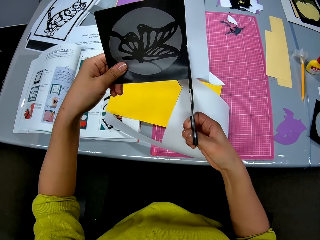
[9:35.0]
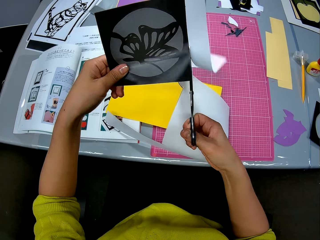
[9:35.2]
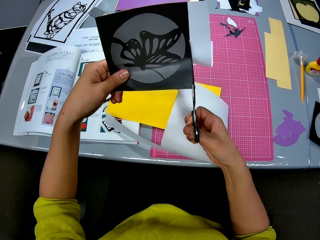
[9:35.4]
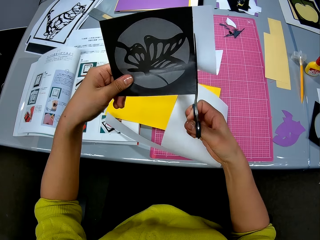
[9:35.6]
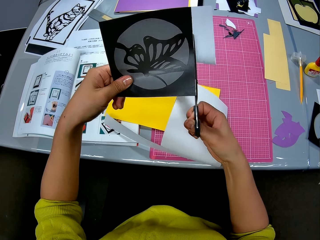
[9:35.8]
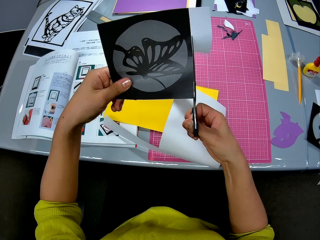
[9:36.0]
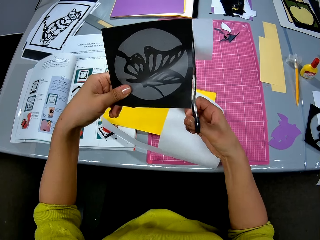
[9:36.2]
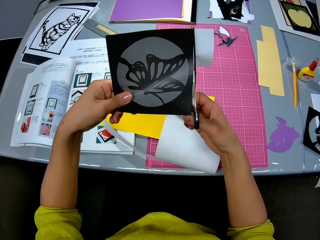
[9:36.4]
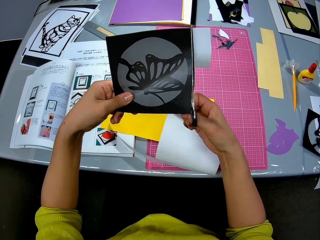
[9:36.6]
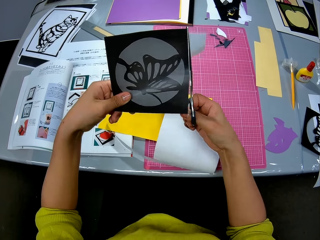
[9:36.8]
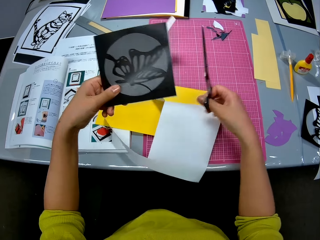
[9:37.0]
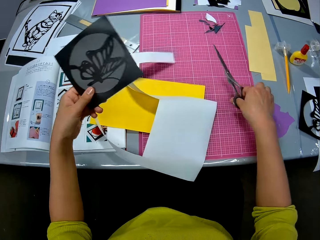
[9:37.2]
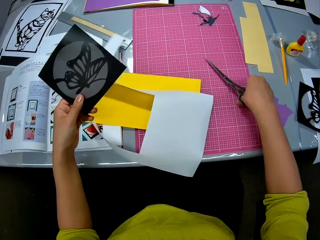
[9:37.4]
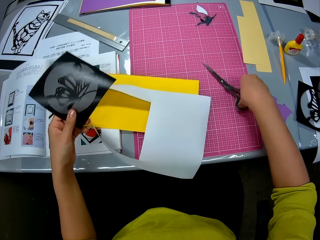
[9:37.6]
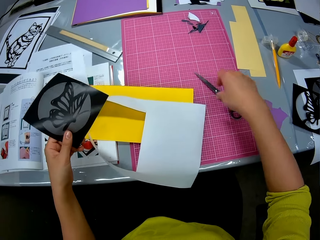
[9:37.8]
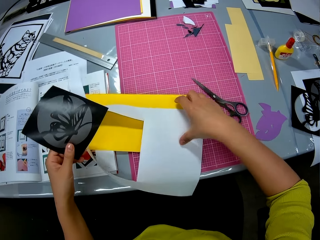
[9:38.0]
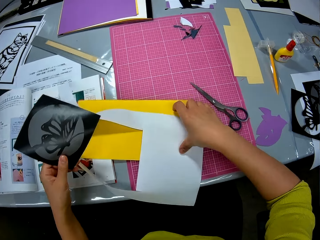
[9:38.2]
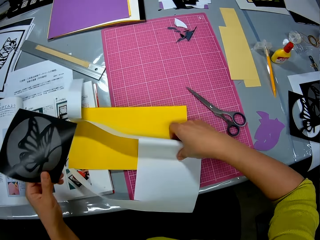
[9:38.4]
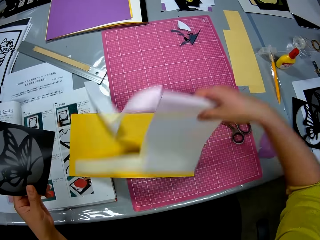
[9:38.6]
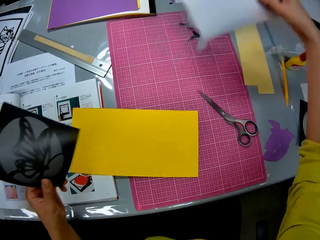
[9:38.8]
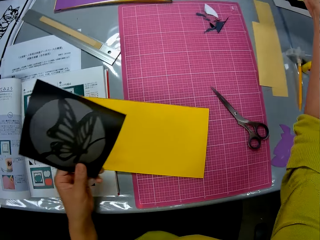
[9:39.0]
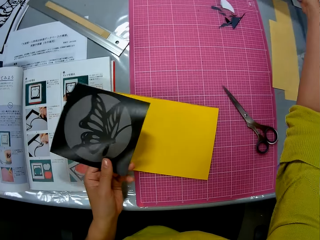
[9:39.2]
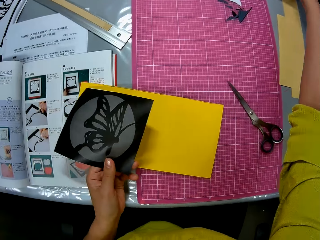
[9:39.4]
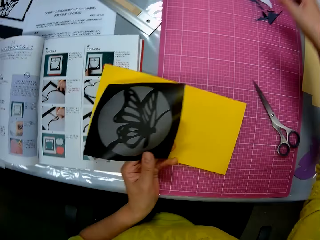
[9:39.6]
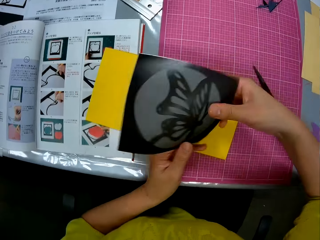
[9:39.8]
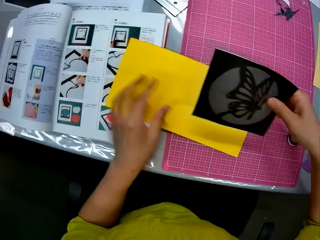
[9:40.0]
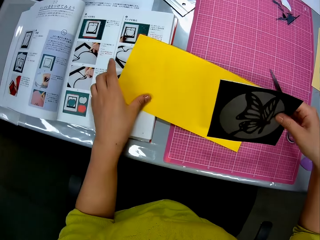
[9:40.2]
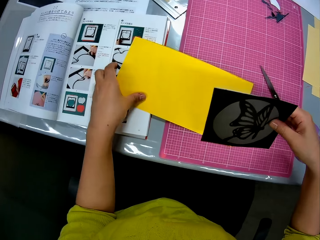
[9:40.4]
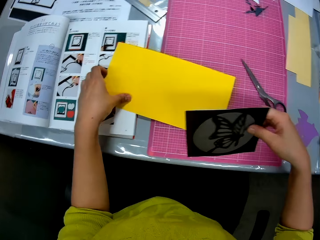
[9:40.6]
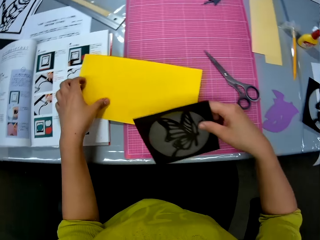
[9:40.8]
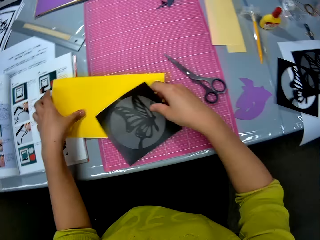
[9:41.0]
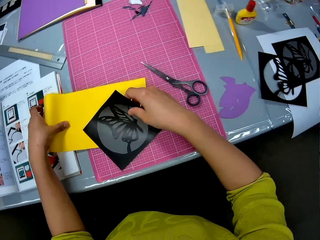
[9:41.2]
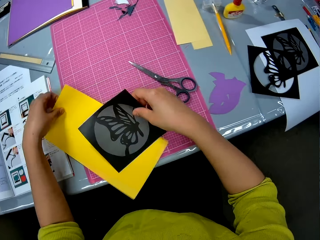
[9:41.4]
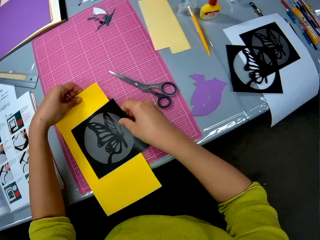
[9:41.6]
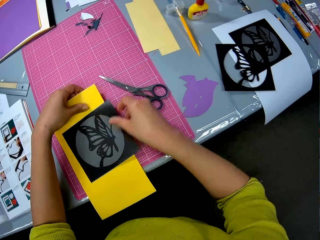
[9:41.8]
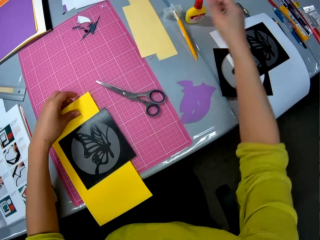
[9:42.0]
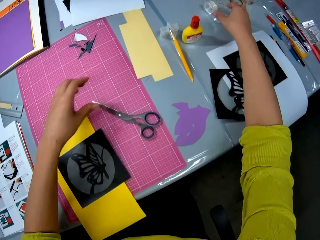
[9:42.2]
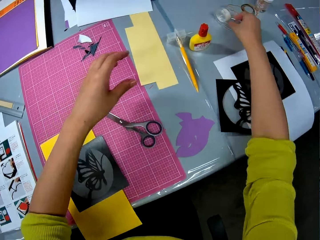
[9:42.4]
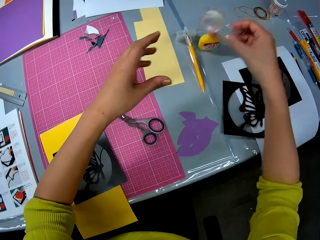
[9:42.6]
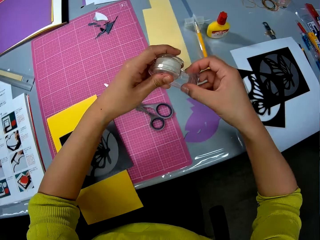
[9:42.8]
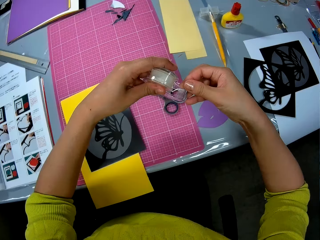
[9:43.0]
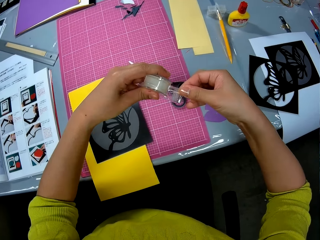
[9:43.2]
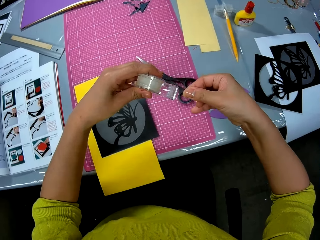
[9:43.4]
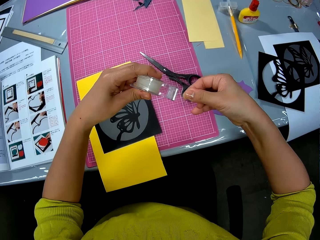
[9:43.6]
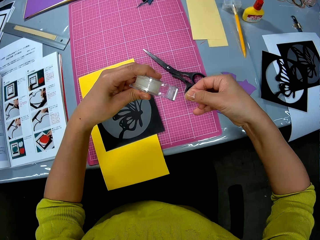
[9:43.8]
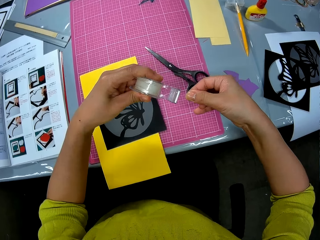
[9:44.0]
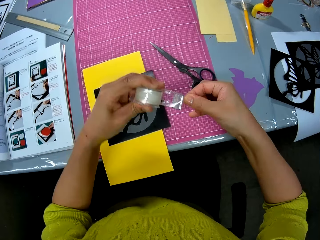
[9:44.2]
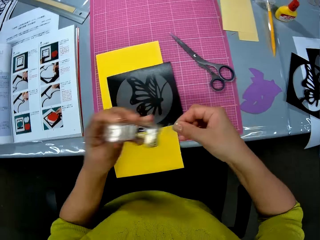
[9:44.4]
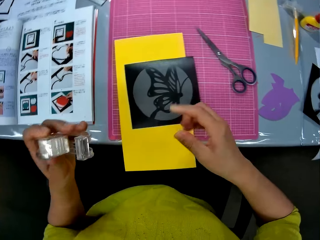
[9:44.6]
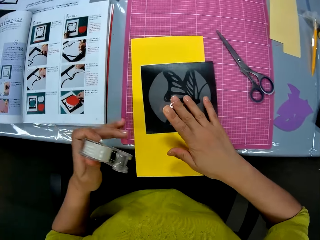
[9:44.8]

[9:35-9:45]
The camera wearer puts the scissors in her right hand on the cutting mat on the table. She picks up the papercut or cutting paper template from the butterfly print on the cutting mat on the table with her right hand. She puts the papercut on the table. She passes the butterfly paper piece from her left hand to her right hand. She moves the cutting paper template. She adjusts a cardboard on the cutting mat on the table with her left hand. She puts the butterfly paper piece in her right hand on the cardboard on the cutting mat on the table. She picks up a sellotape dispenser or tape on the table with her right hand. She holds the sellotape dispenser in both hands. She uncoils the tape. She cuts sellotape from the sellotape dispenser with her right hand.

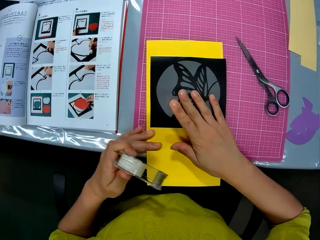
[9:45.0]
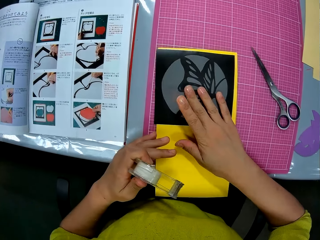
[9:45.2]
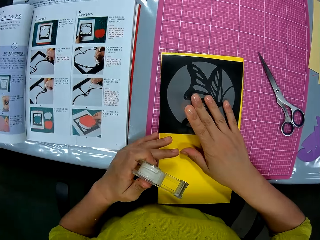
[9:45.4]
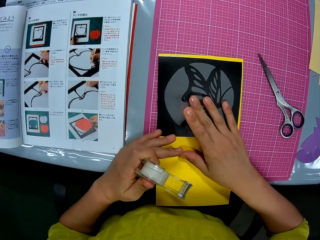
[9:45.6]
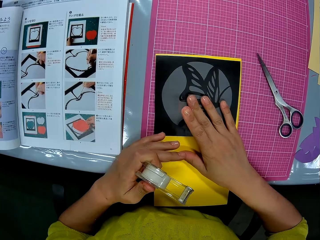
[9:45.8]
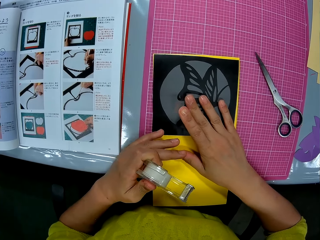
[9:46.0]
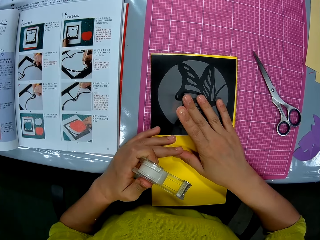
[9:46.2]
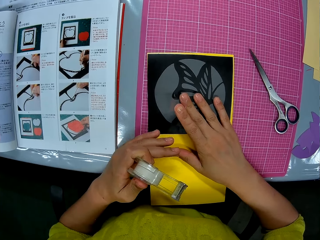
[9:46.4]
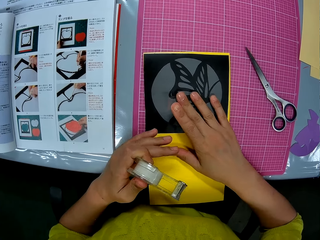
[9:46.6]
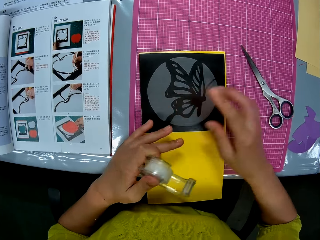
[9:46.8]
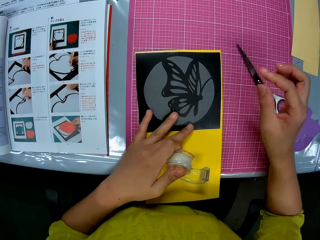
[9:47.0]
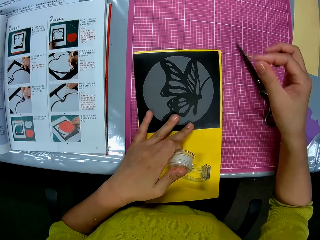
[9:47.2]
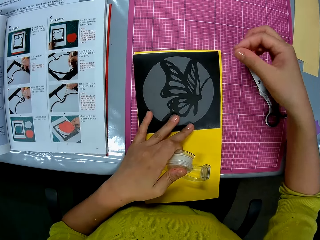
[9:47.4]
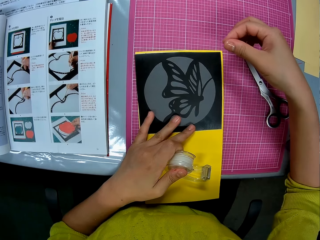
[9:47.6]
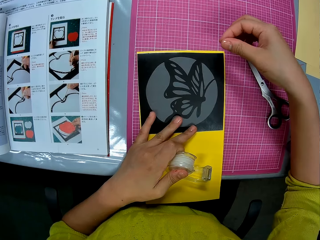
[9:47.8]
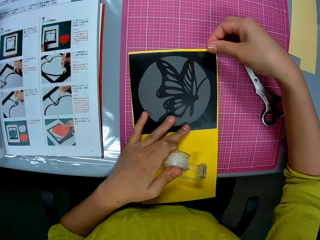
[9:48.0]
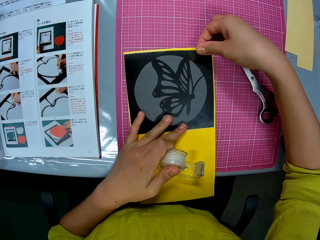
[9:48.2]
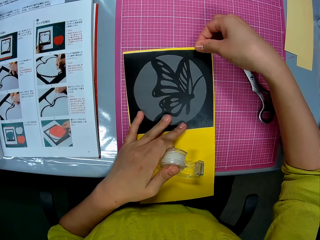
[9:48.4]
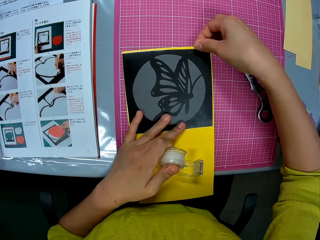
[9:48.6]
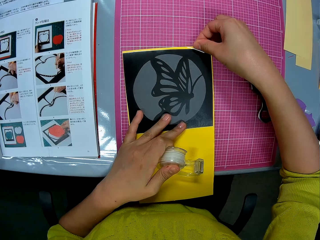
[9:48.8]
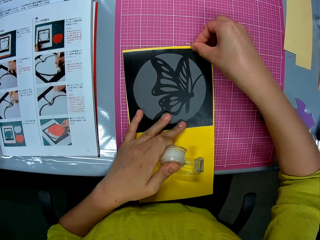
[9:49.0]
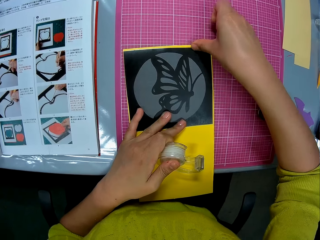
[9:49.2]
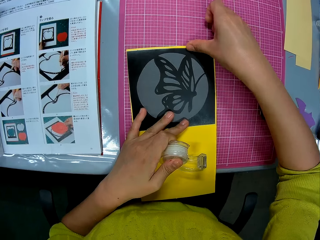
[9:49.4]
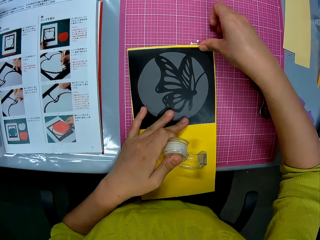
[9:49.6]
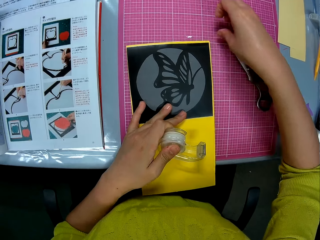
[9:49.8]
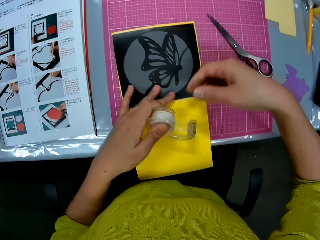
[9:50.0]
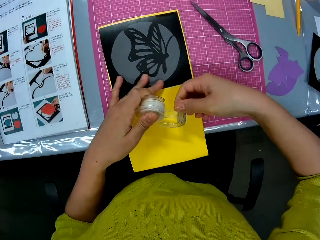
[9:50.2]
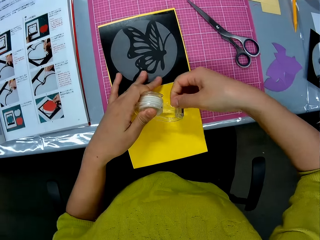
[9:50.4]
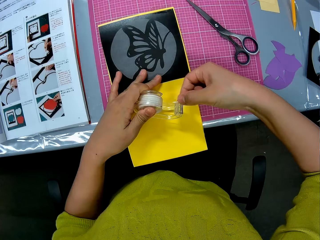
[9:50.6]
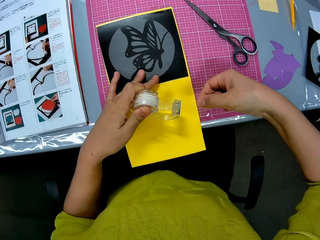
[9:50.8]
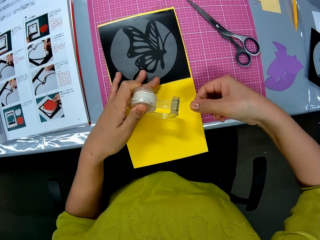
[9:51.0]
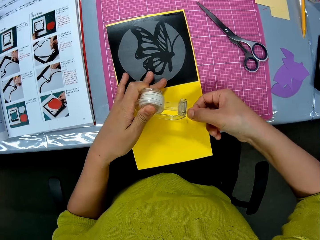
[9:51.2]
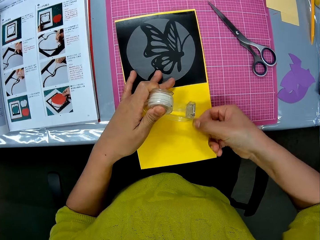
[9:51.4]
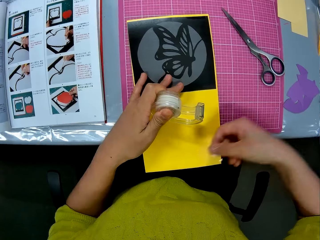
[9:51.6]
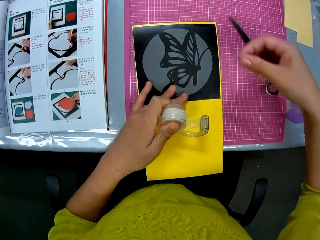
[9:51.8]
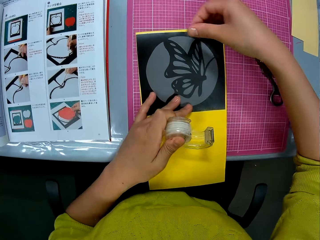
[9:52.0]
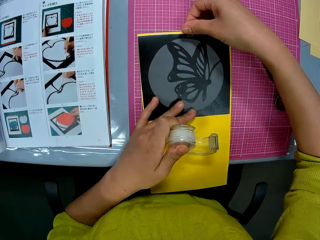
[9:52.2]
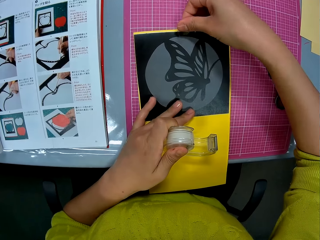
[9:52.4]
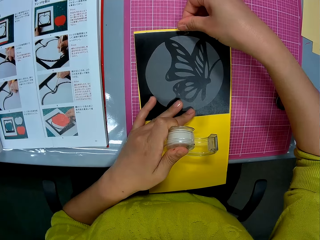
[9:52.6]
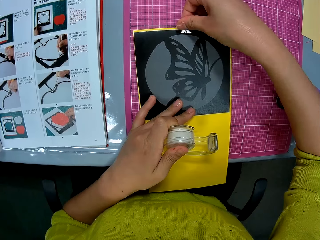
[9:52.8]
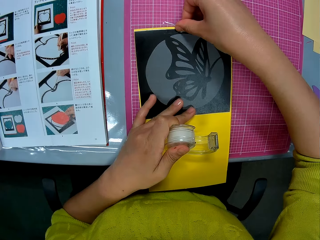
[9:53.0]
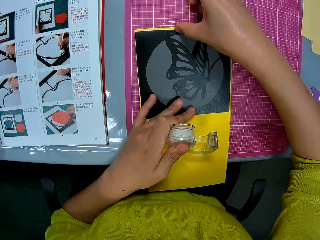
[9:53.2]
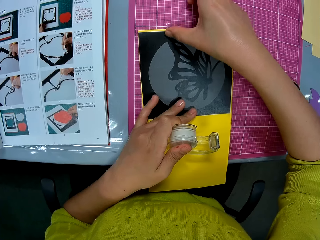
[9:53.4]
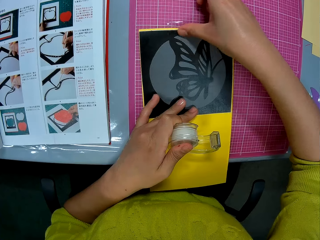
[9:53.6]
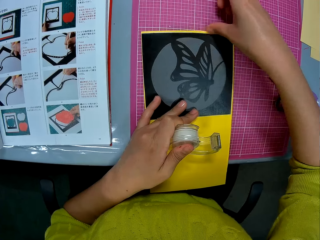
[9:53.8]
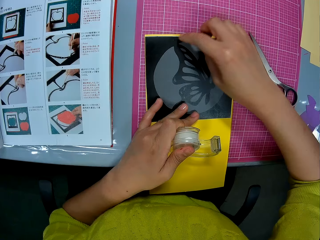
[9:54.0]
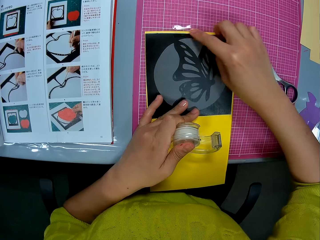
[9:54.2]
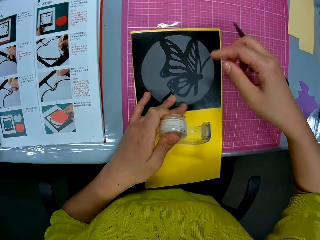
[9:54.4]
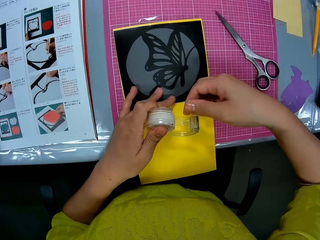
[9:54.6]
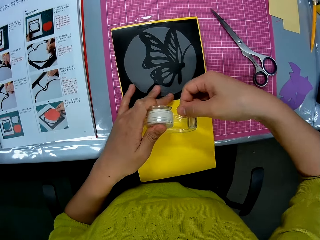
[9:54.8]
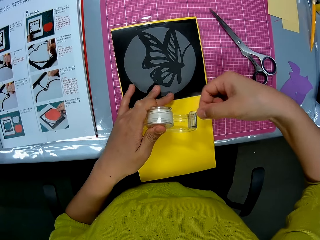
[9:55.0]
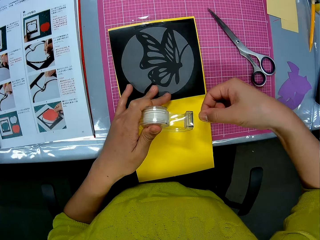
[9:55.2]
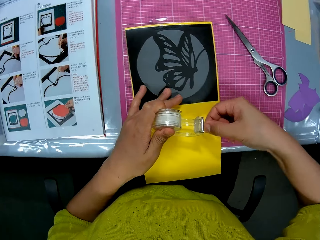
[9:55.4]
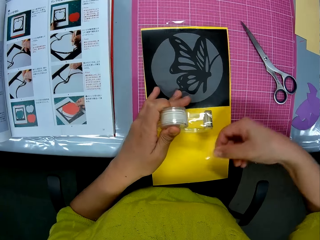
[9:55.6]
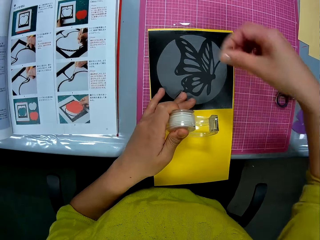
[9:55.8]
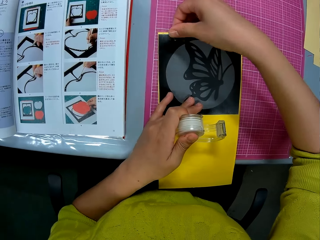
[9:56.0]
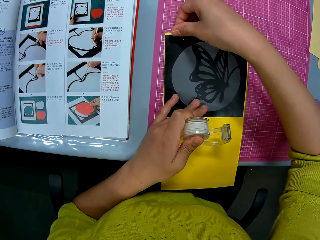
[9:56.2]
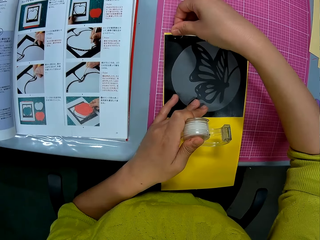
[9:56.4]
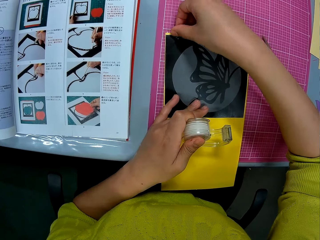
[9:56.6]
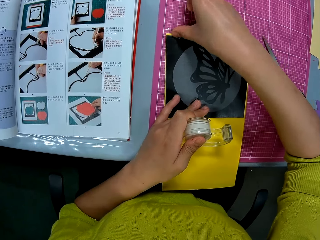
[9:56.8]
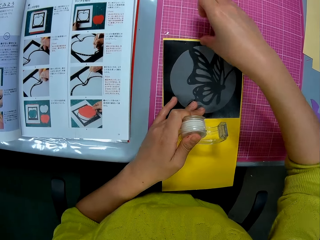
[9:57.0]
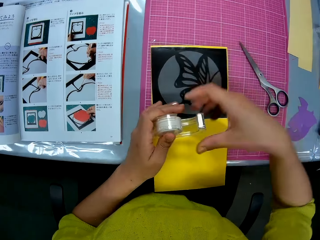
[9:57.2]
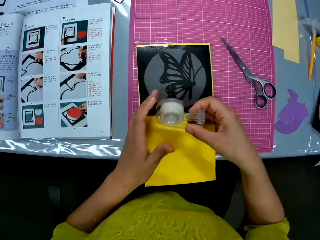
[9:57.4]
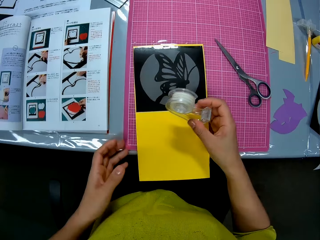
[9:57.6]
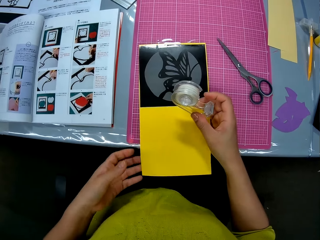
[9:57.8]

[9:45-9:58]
The camera wearer fits the butterfly paper piece on the cardboard on the cutting mat on the table with her right hand. She adjusts the cutting paper template. She holds down the butterfly paper piece on the cardboard with her left hand. She places the sellotape in her right hand on the butterfly paper piece. She uncoils the tape. She cuts sellotape from the sellotape dispenser with her right hand. She plucks the tape. She places the sellotape in her right hand on the butterfly paper piece. She cuts sellotape from the sellotape dispenser with her right hand. She uncoils the tape and plucks the tape. She places the sellotape in her right hand on the butterfly paper piece. She collects the sellotape dispenser from her left hand with her right hand.
